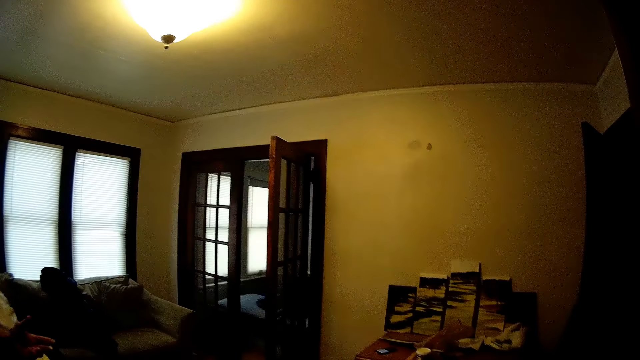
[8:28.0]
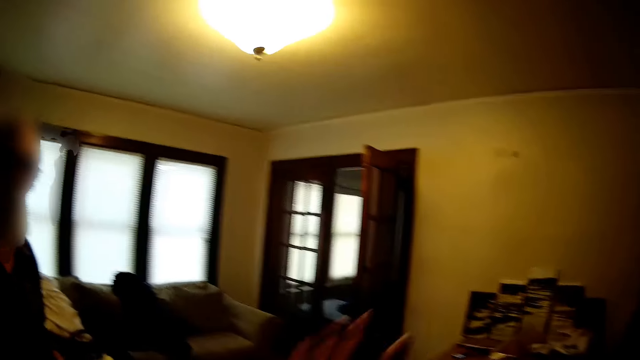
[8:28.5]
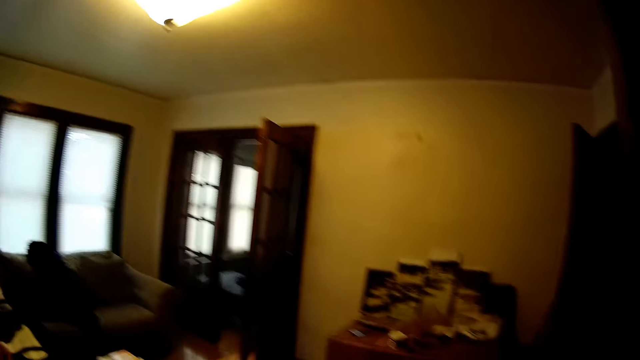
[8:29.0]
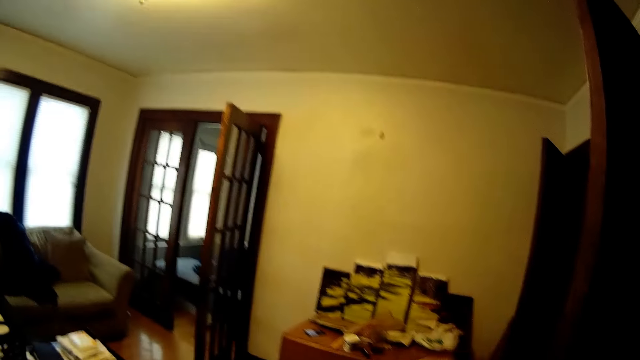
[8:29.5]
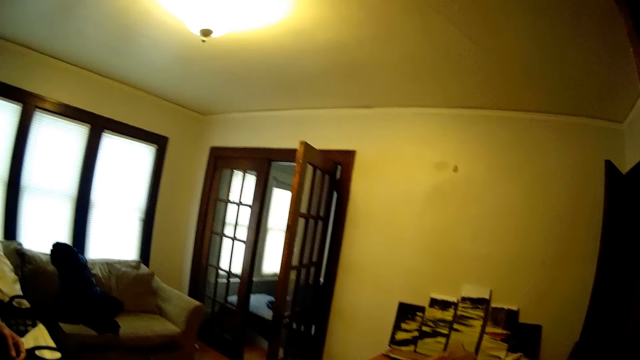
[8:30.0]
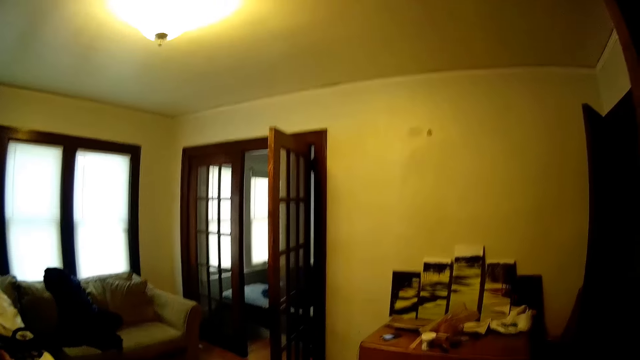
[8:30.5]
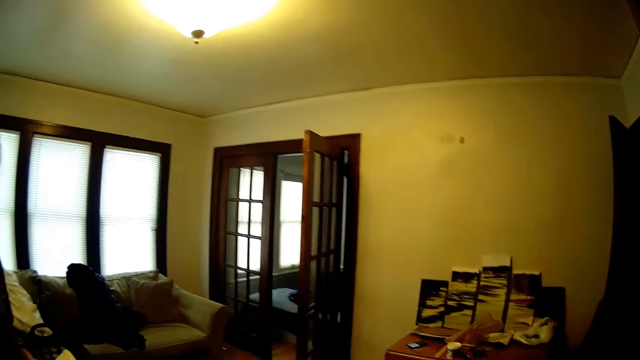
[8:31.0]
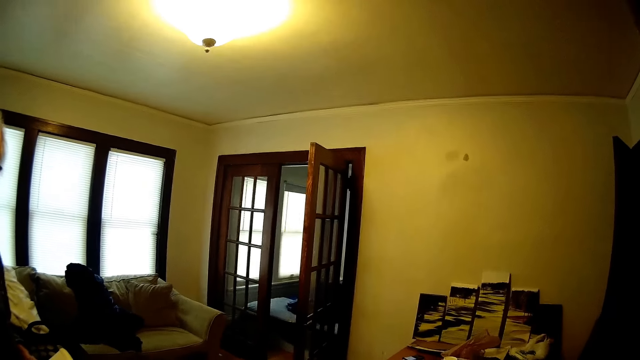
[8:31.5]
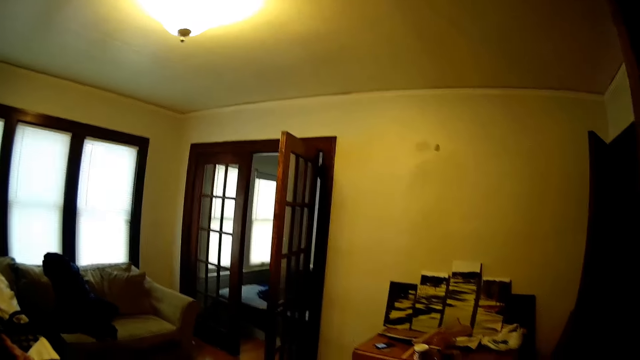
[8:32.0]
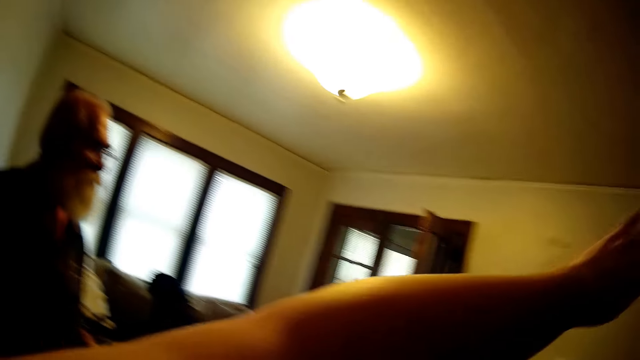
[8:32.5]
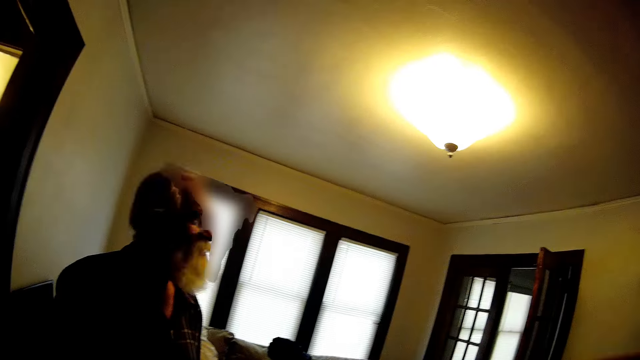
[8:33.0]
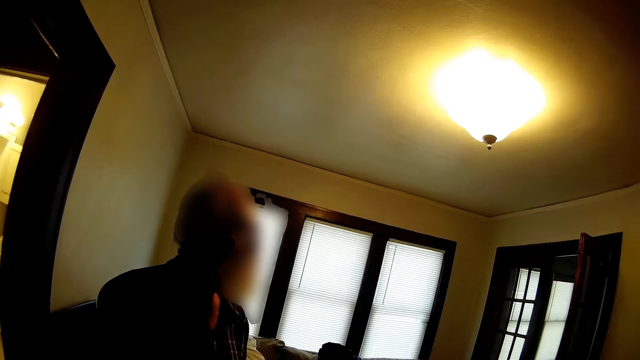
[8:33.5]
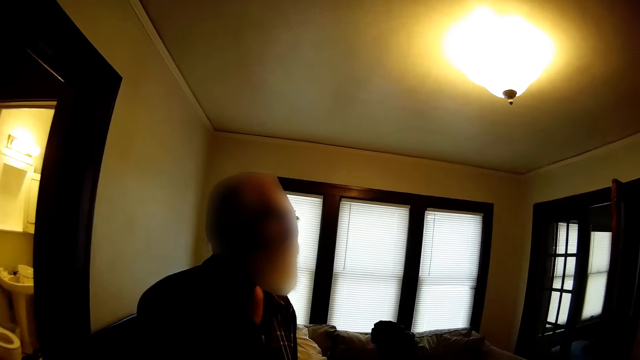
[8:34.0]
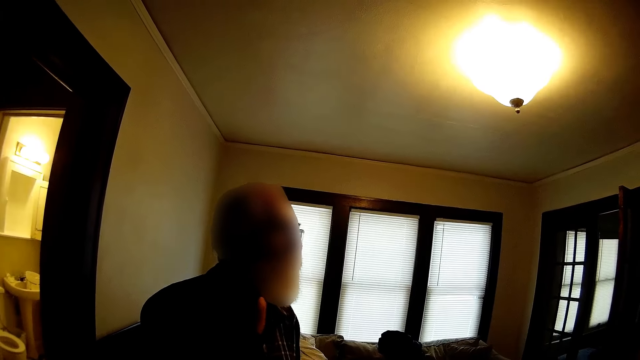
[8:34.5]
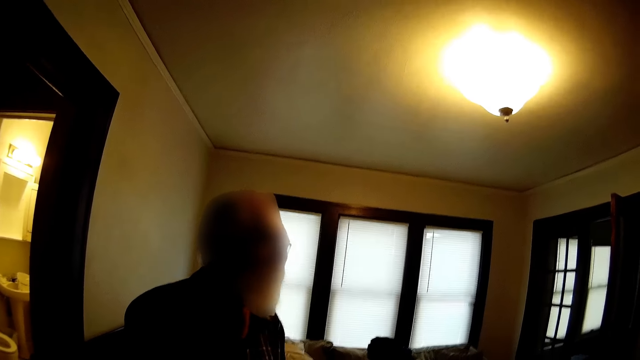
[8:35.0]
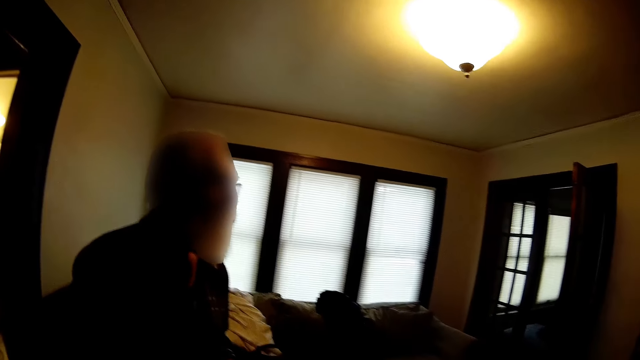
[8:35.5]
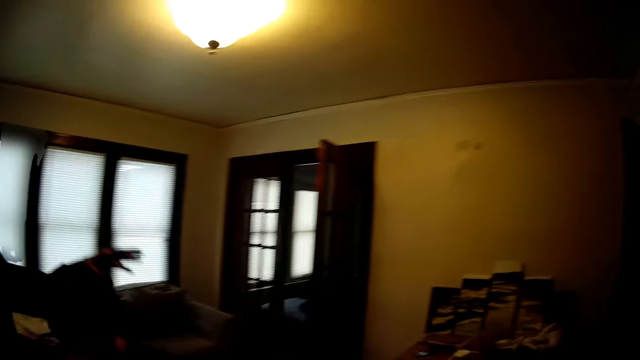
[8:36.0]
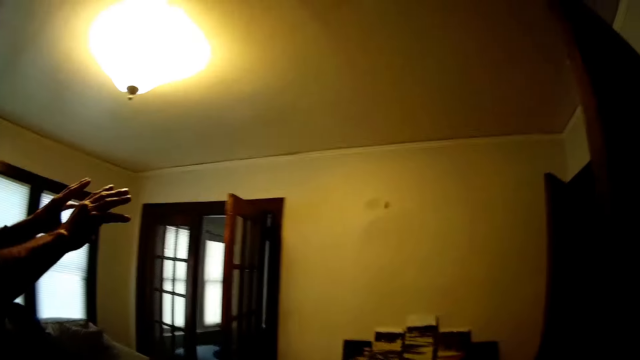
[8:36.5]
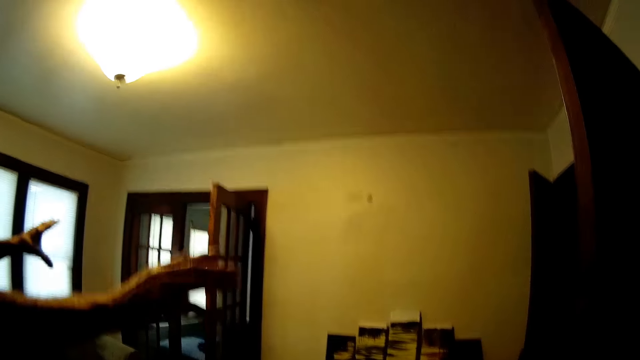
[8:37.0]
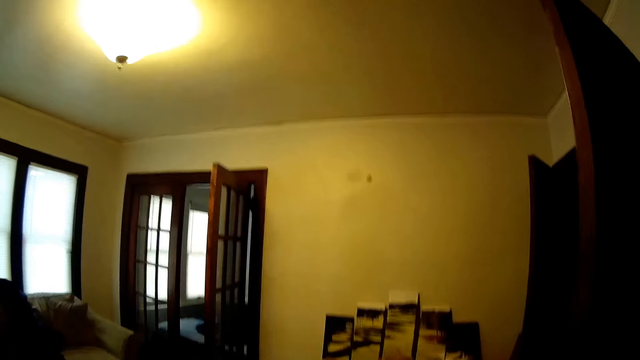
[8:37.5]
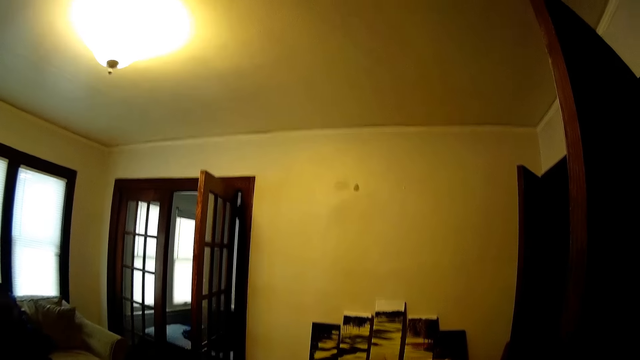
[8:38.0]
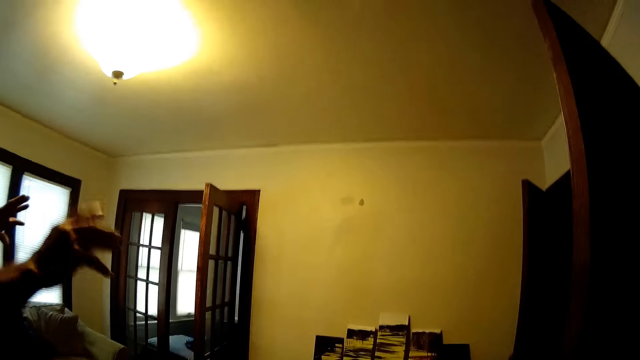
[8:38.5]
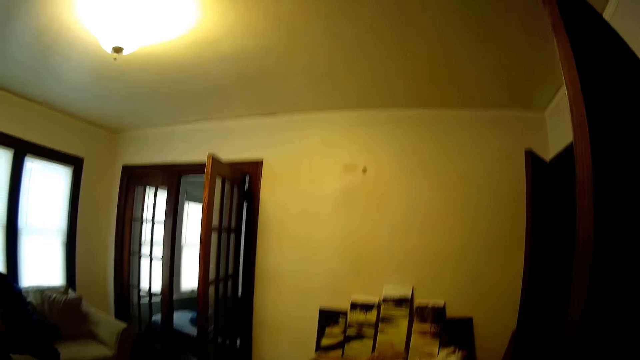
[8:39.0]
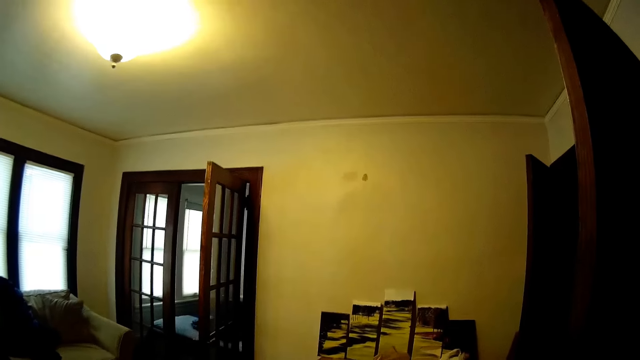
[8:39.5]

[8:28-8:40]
The camera wearer talks to a man. The man talks to the camera wearer.

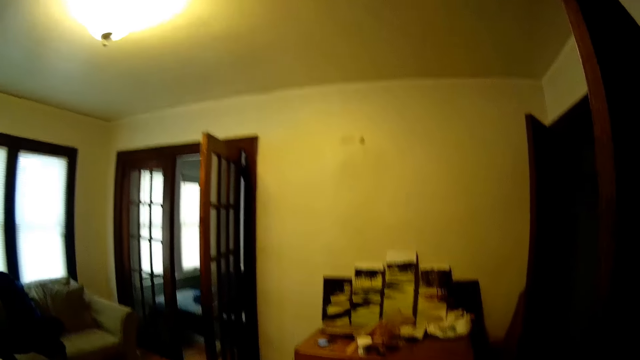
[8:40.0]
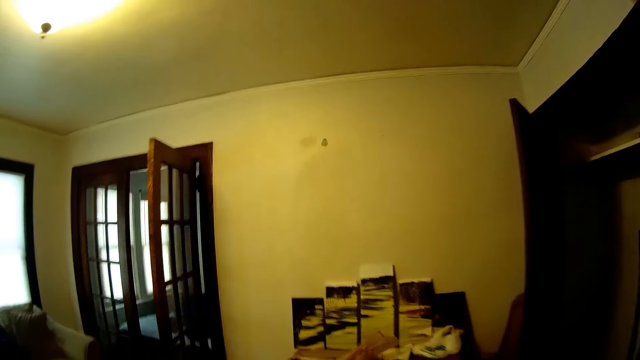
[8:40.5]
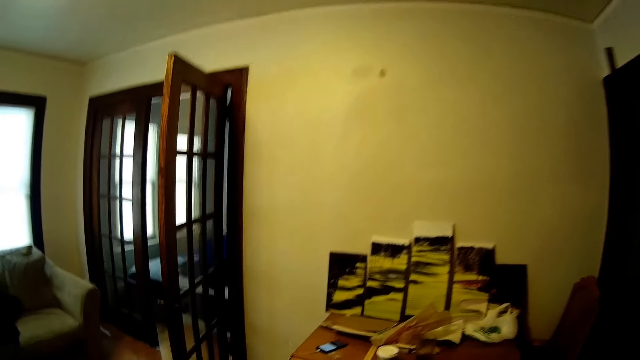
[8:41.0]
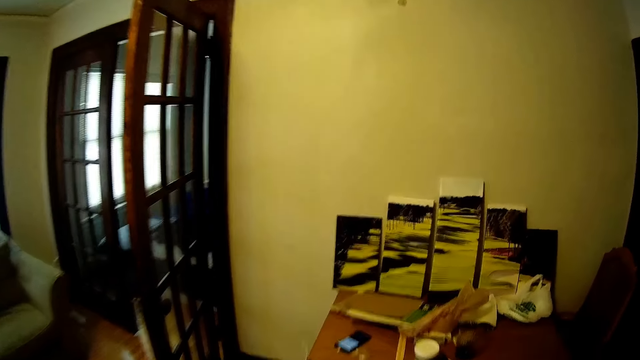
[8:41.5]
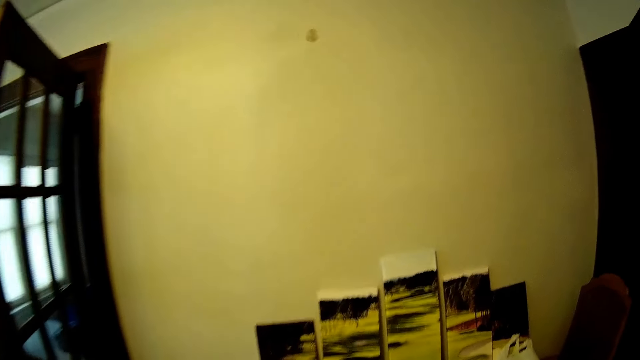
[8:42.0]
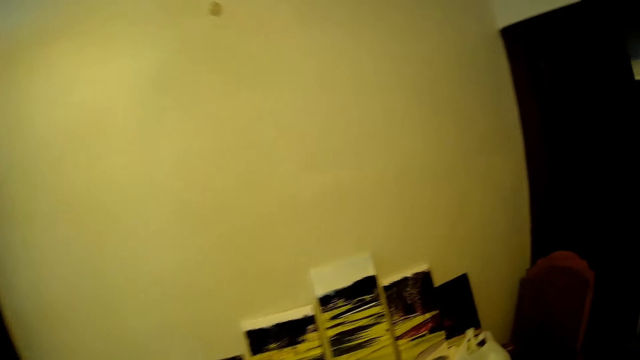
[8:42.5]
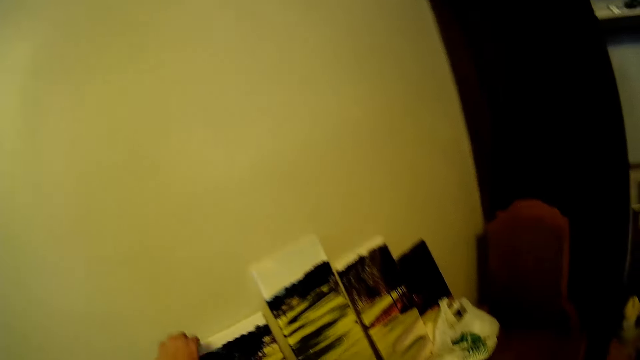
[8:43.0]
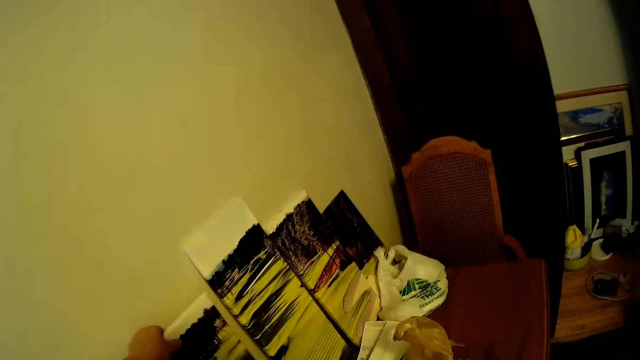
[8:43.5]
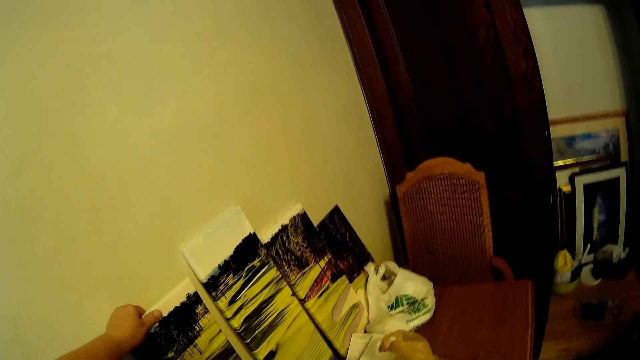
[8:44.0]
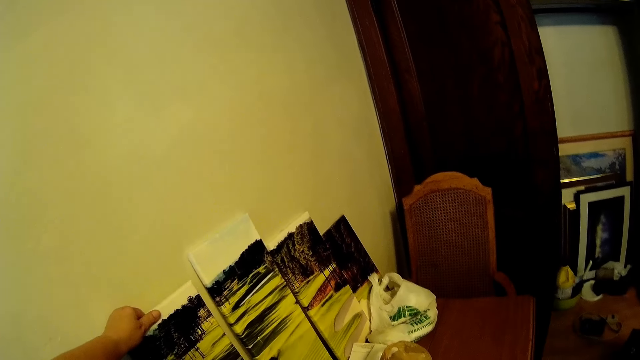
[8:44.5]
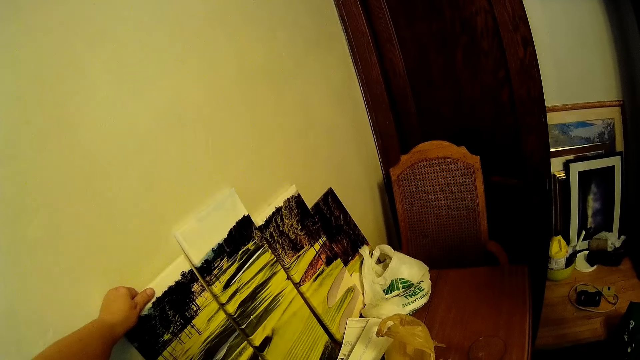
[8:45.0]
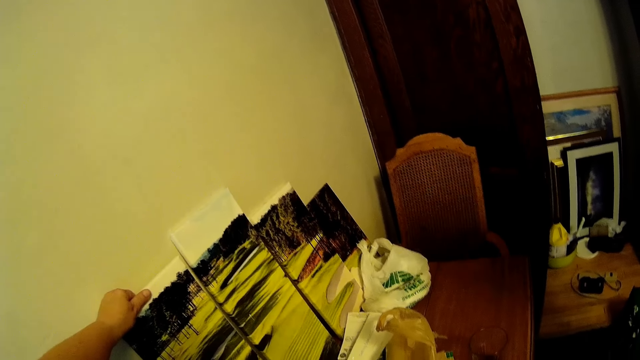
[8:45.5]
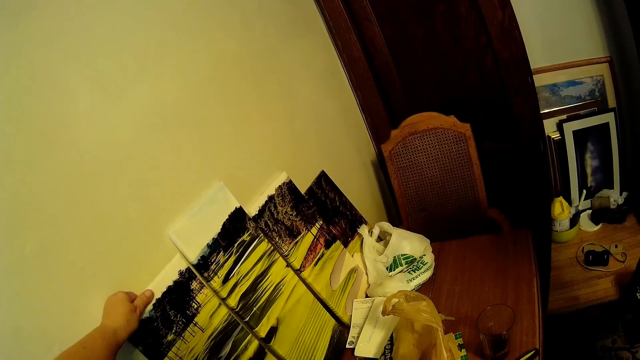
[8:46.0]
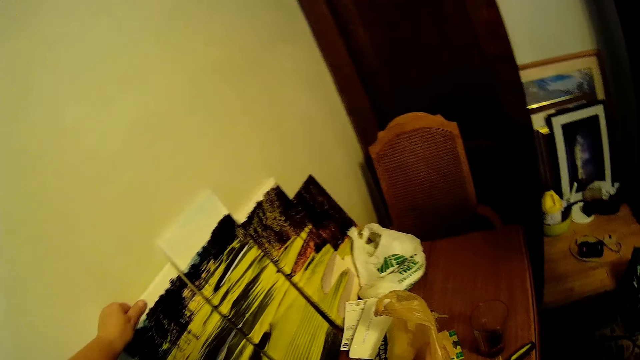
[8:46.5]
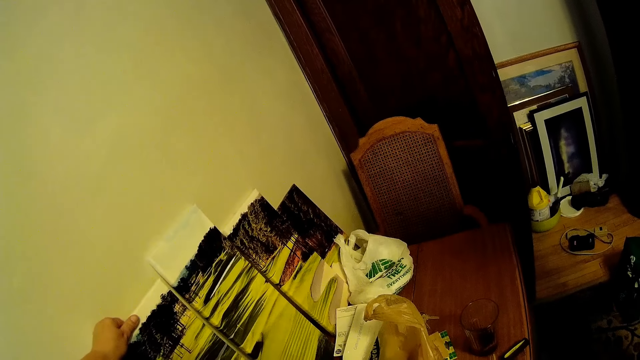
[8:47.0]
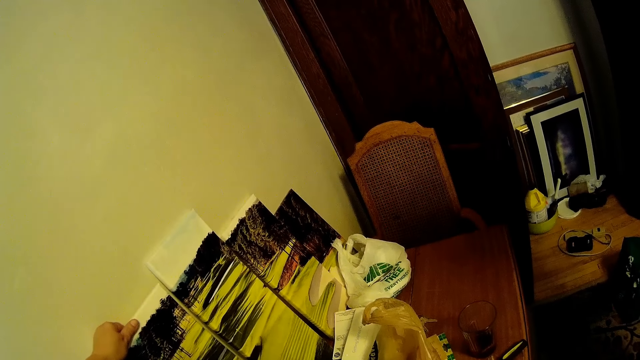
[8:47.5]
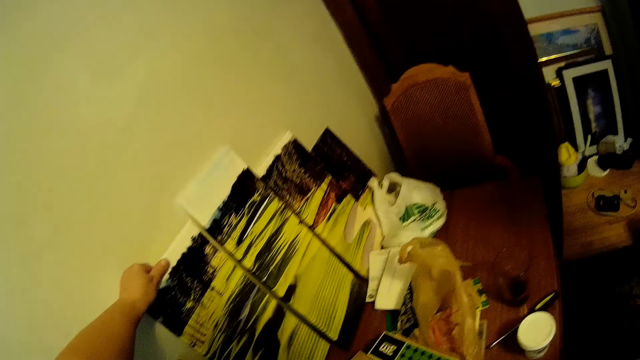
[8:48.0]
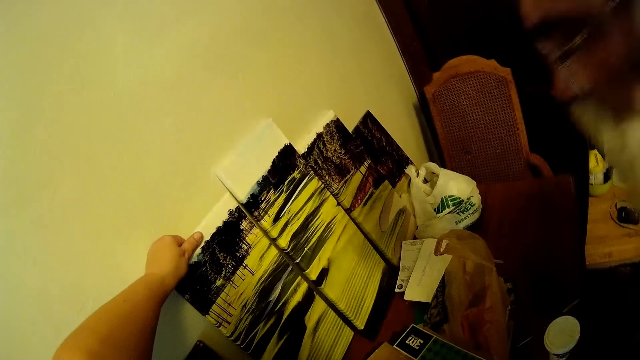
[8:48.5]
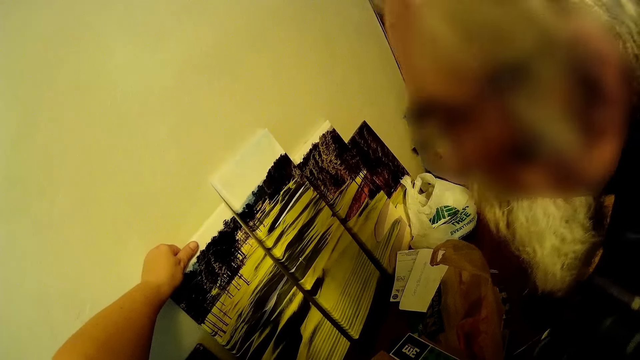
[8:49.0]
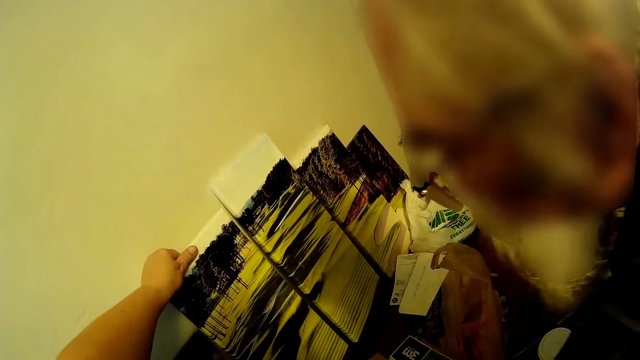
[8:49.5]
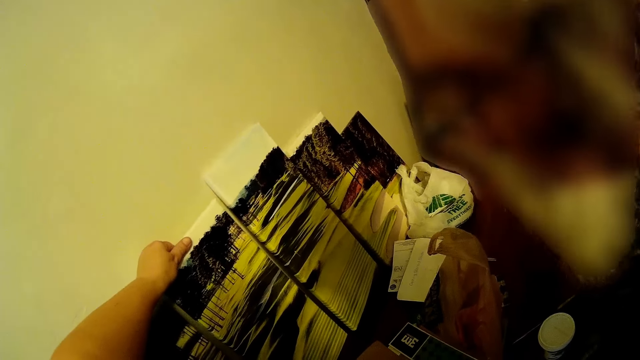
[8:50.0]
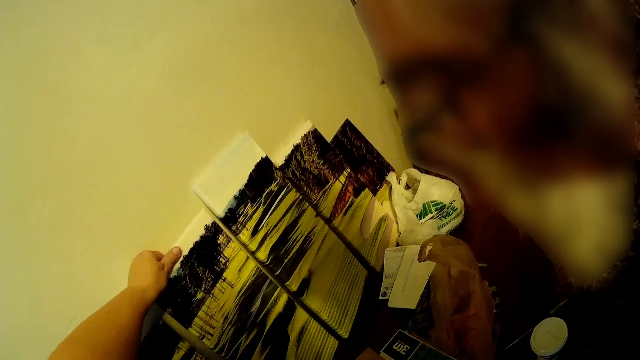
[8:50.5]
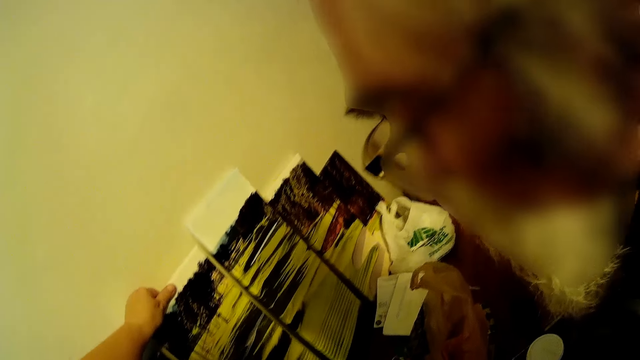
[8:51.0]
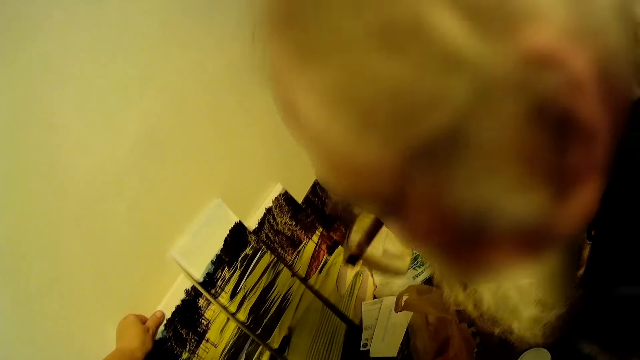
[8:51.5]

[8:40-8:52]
The camera wearer walks around the house. They touch the canvas art. They look at the paint art. A man arranges the canvas art. The man looks at the paint art.
